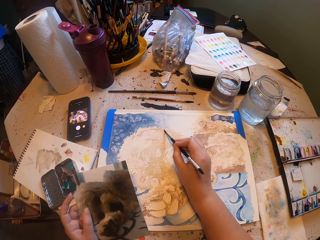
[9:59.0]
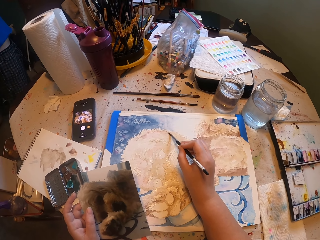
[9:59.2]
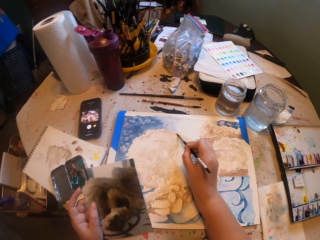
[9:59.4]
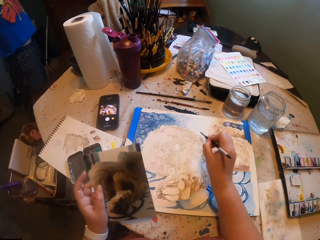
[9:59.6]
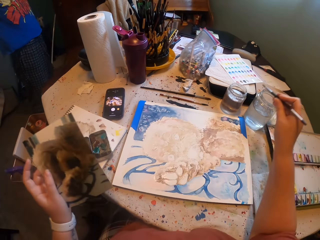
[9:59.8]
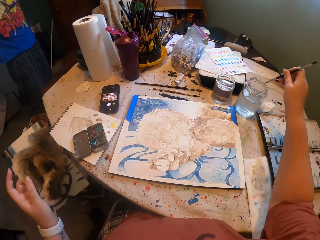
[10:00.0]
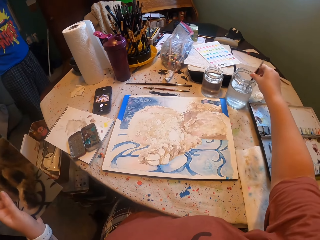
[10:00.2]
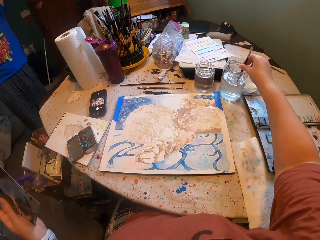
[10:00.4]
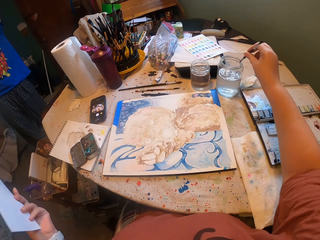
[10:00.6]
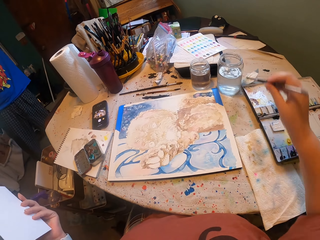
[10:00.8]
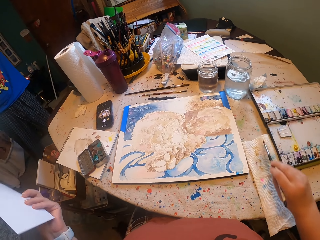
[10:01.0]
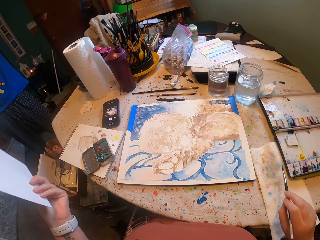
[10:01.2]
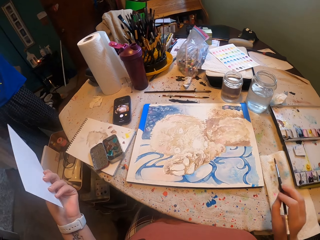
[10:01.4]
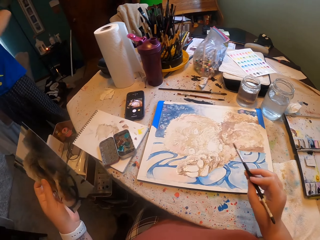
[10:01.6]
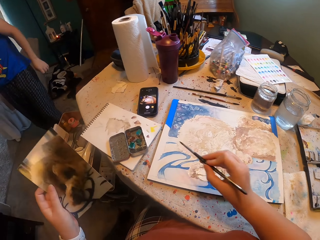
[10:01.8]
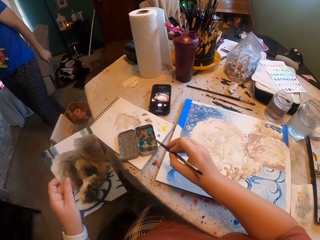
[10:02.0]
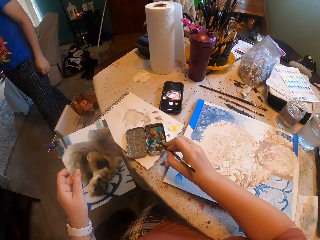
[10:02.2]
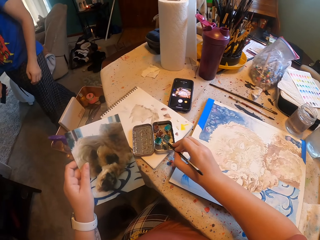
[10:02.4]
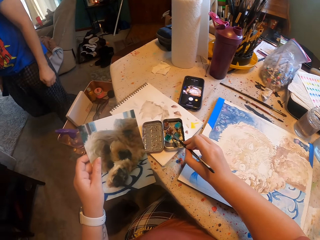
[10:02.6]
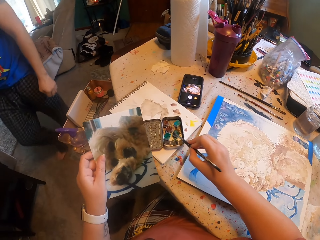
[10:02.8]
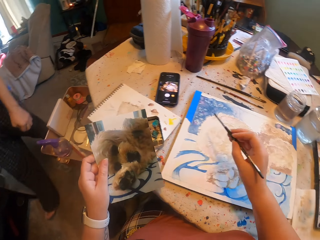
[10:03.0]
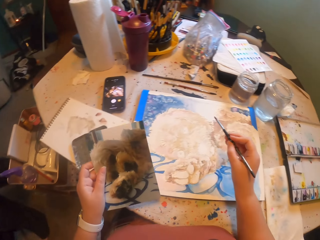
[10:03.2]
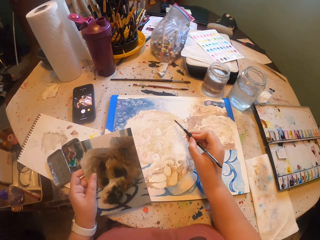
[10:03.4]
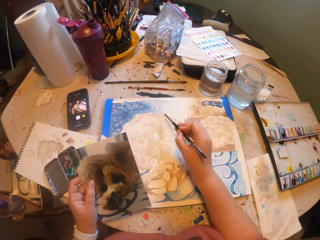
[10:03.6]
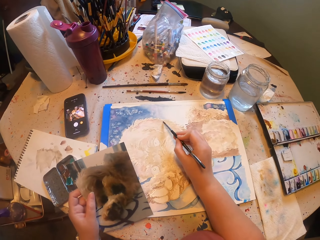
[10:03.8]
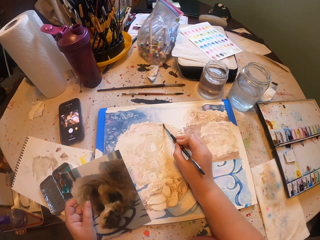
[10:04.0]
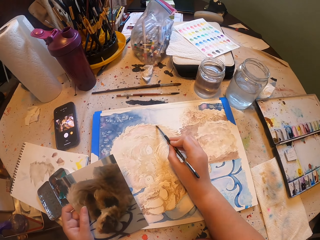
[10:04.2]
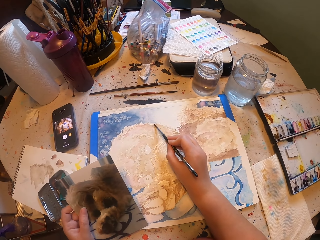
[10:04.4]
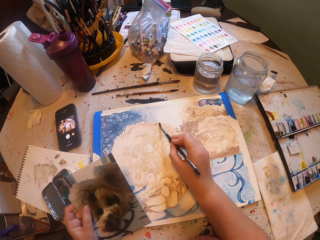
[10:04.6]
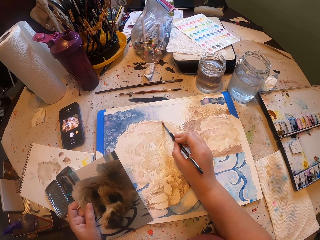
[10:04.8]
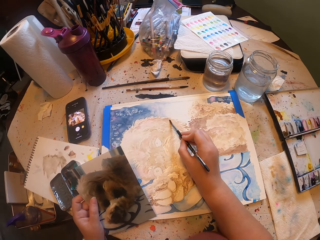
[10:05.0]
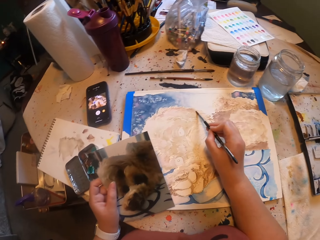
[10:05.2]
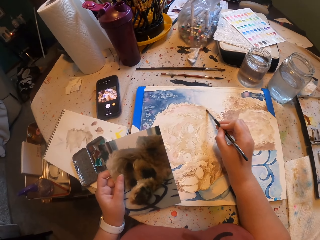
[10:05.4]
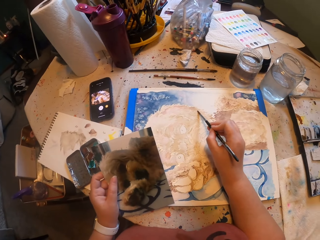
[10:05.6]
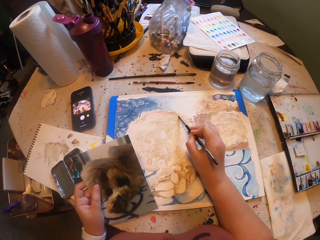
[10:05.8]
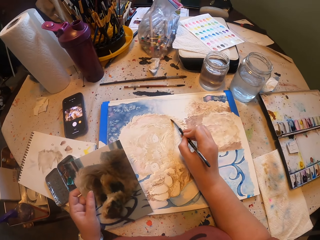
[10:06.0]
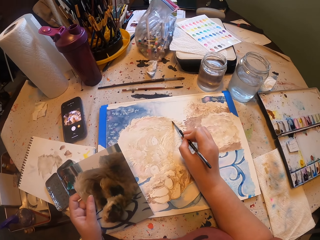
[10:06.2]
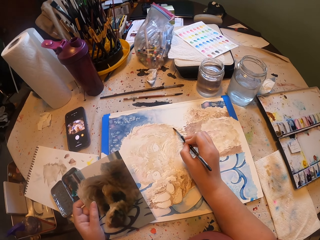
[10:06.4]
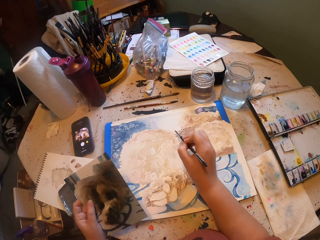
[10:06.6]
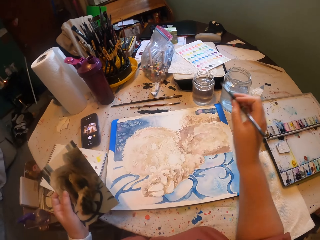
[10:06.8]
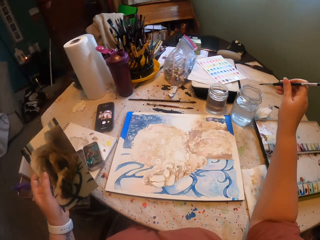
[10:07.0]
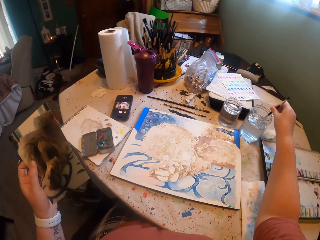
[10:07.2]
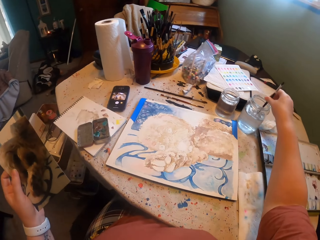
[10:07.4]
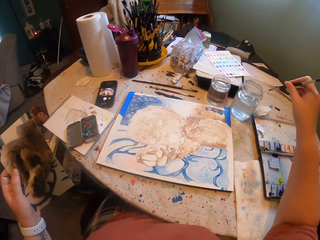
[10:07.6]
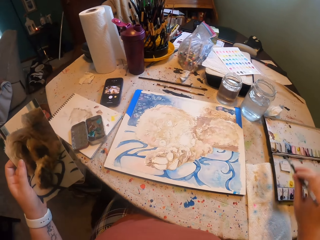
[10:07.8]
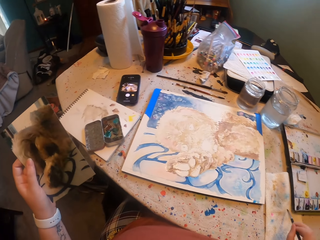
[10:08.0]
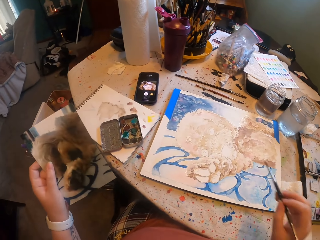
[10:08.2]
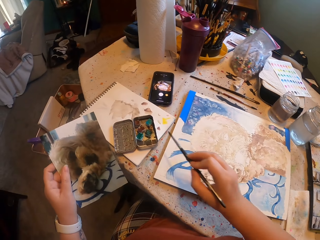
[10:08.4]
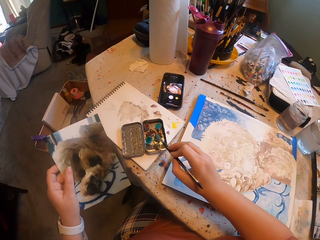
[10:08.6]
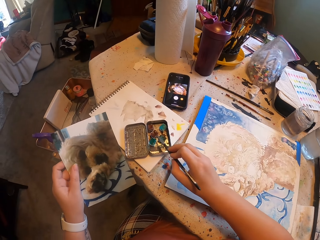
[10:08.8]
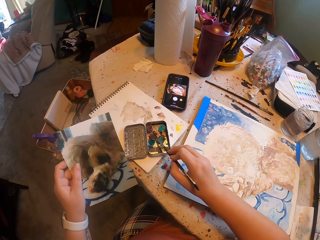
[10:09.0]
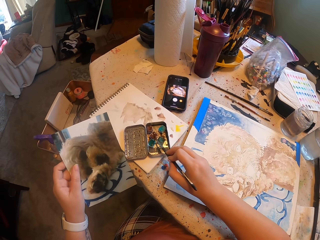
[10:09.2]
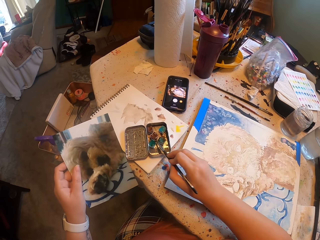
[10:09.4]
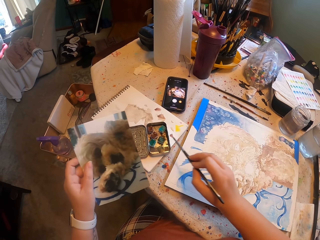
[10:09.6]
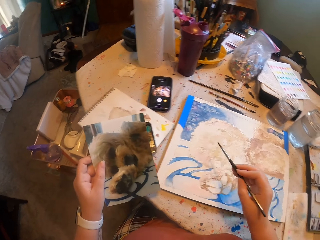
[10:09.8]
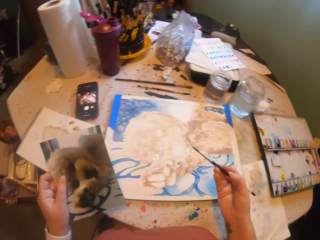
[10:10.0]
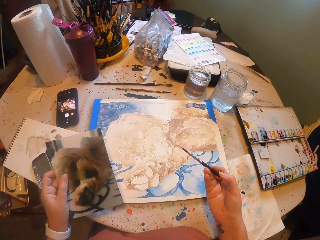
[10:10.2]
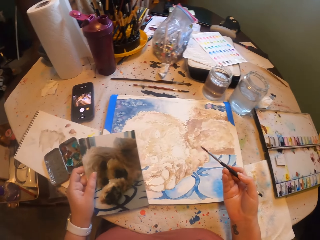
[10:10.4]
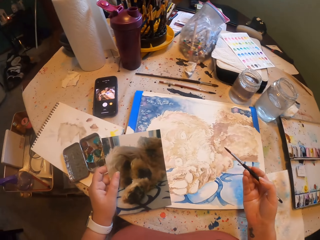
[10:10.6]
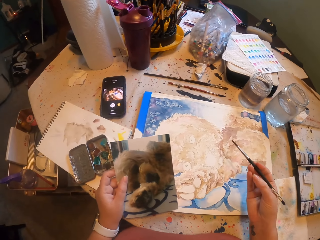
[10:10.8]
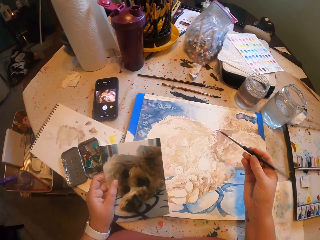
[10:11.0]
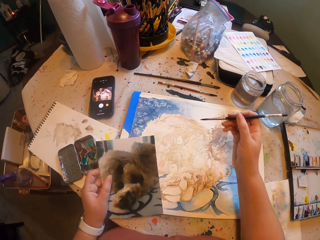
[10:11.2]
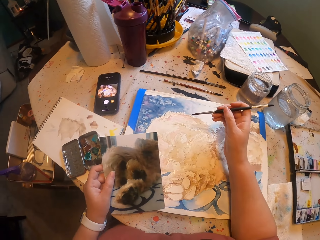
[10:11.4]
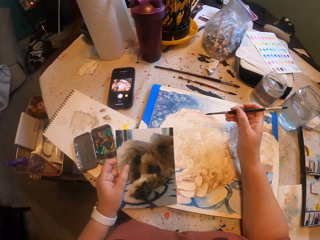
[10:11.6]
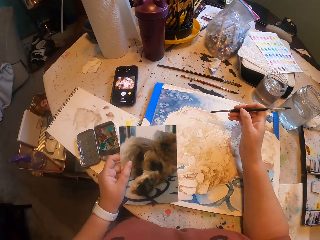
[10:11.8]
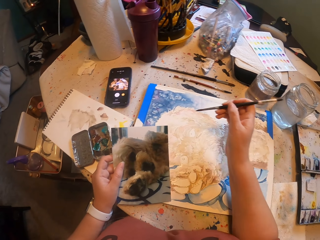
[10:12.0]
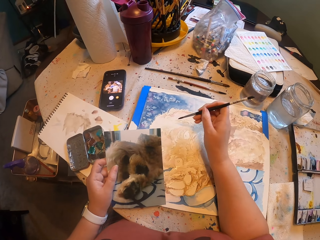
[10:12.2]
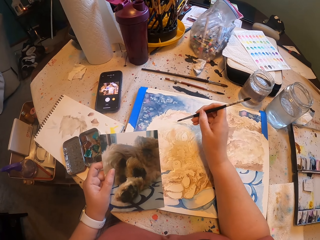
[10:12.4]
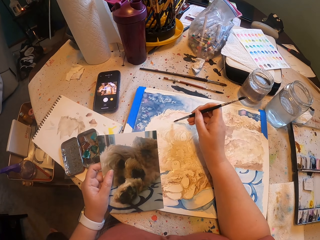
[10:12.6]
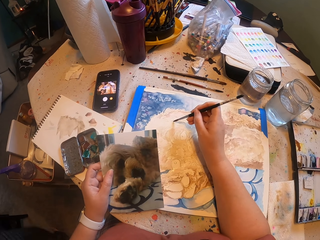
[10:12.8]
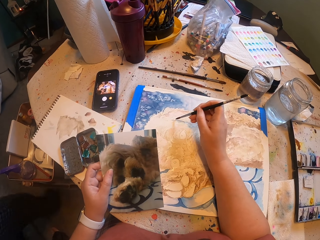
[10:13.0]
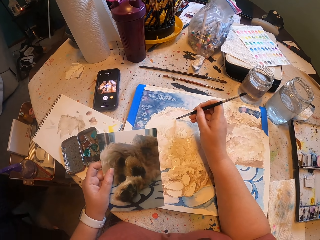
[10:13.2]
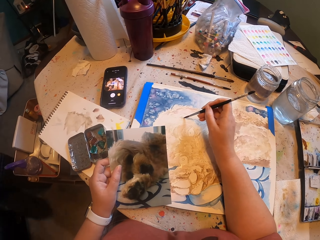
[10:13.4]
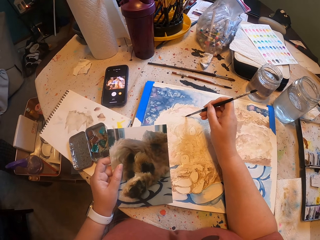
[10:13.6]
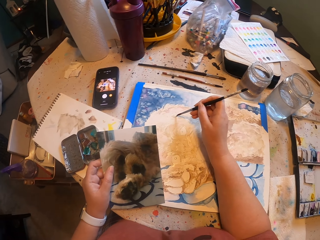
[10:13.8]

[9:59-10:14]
The camera wearer dips the paint brush in the water. They dip the brush in the paint. They paint on the canvas. They dip the paint brush in the water. They dip the brush in the paint. They paint on the canvas.

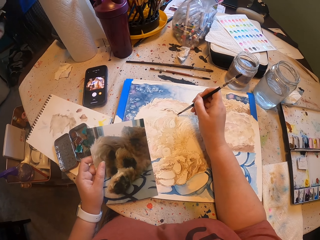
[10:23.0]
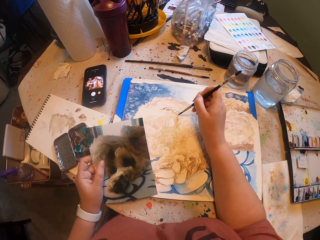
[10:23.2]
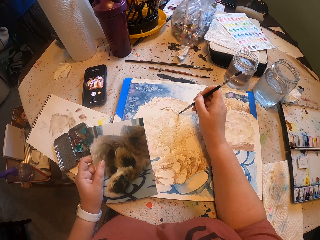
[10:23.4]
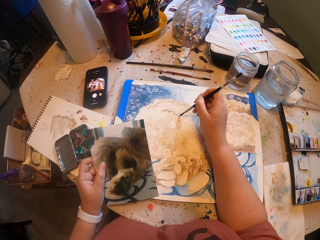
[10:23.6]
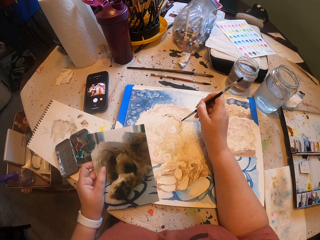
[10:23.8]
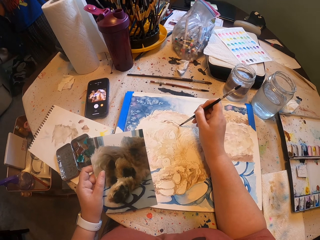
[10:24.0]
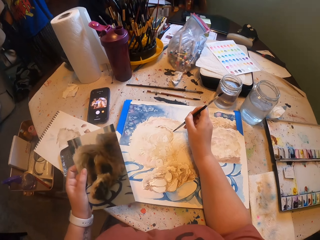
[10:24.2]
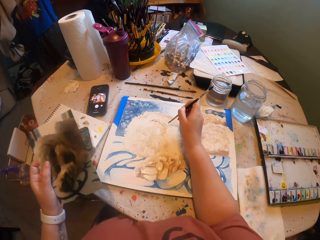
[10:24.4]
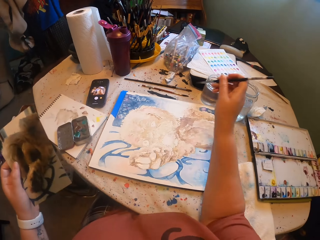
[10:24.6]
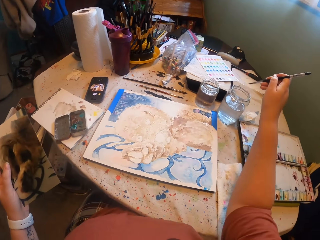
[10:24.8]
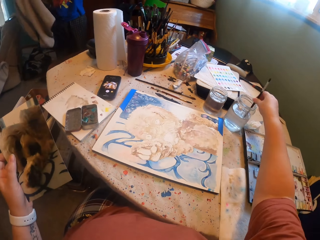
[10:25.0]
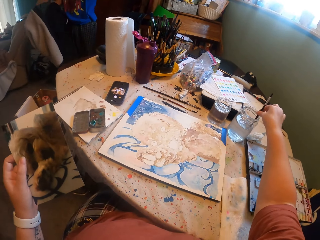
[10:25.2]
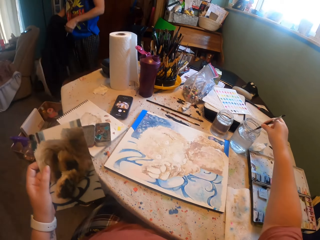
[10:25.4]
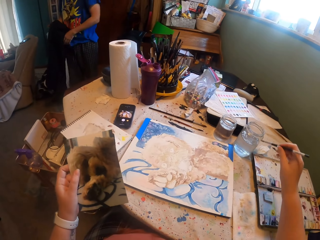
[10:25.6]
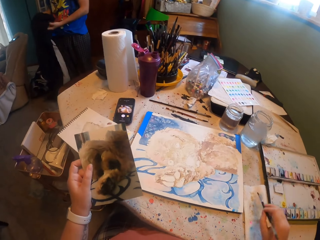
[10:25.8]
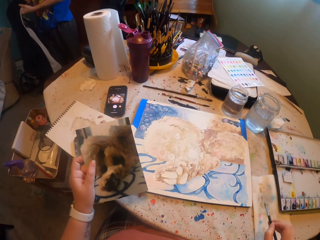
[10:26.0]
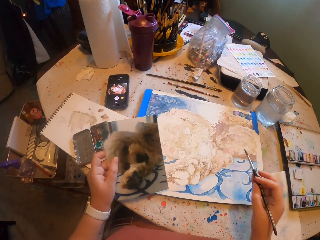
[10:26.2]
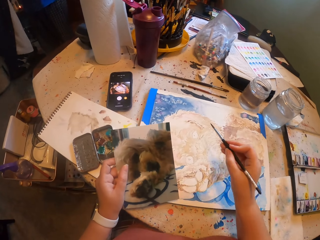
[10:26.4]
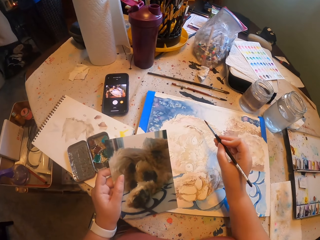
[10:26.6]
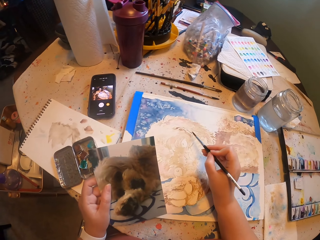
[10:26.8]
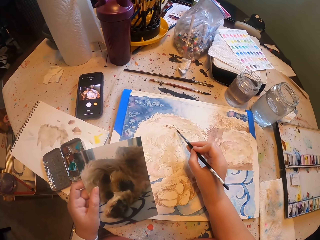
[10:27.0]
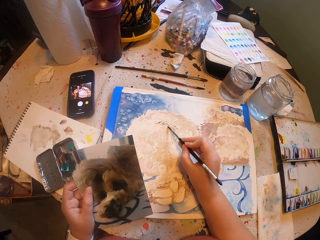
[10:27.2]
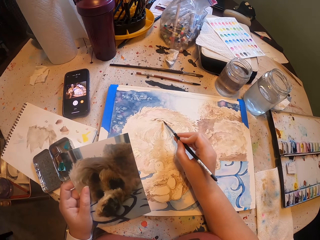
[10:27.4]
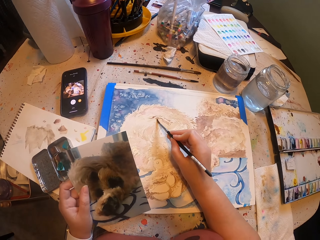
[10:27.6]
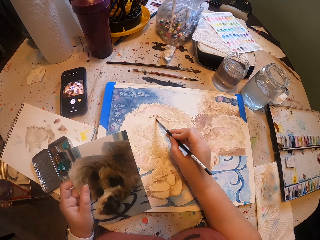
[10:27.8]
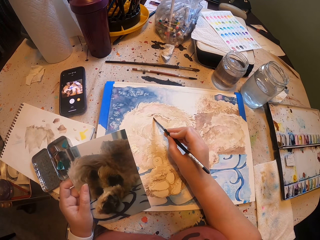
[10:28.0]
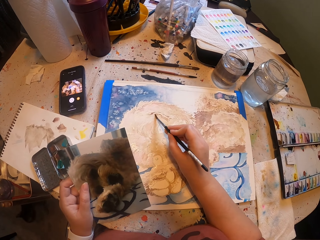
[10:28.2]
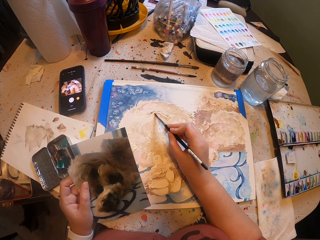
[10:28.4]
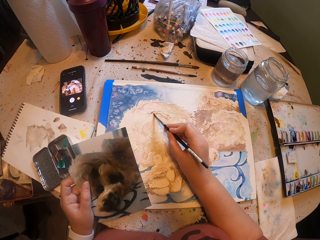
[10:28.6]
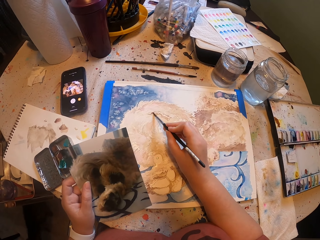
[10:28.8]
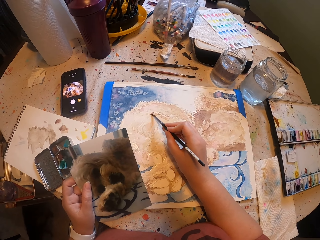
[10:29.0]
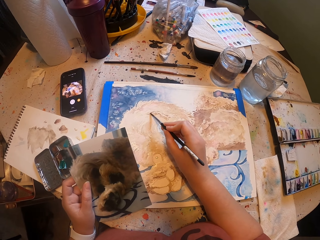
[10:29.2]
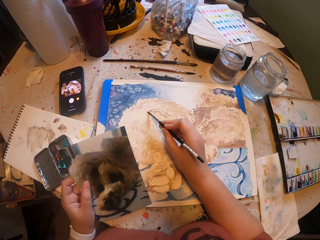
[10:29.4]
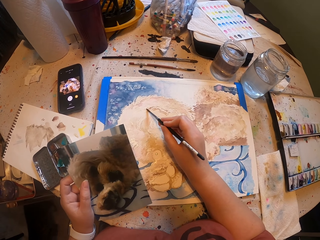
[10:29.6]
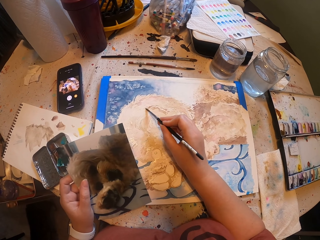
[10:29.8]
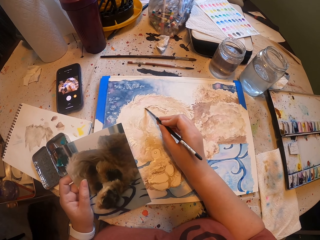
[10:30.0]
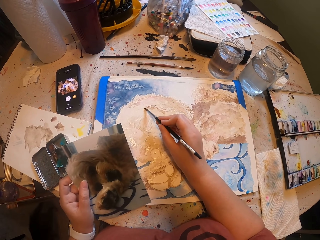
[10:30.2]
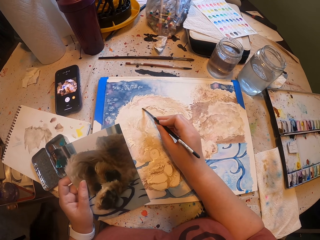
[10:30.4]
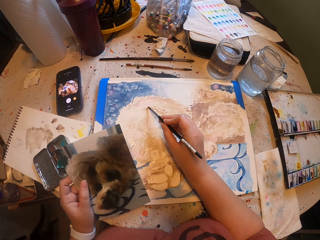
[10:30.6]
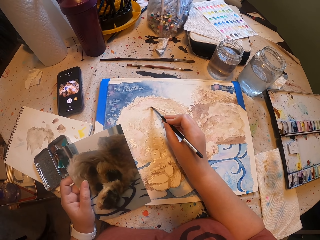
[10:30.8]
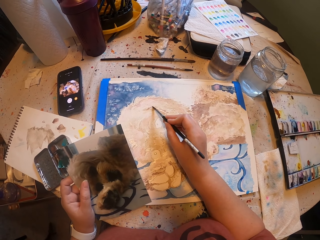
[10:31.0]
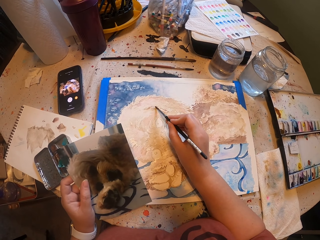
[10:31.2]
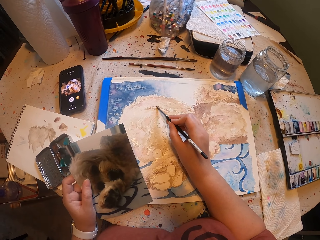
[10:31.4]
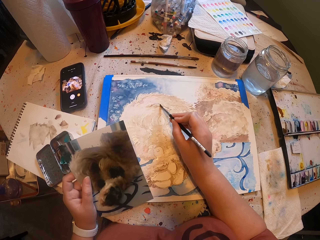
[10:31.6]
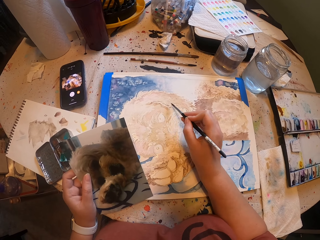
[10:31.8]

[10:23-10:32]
The camera wearer dips the brush in the water. They paint on the canvas.
